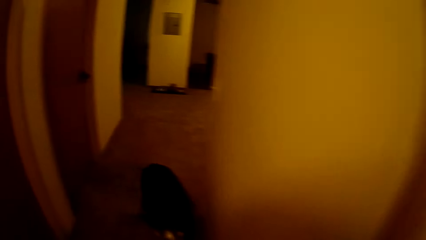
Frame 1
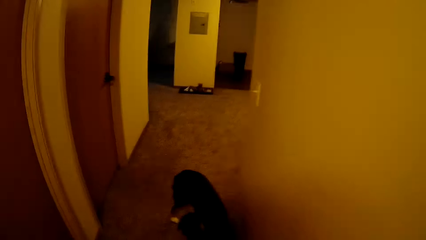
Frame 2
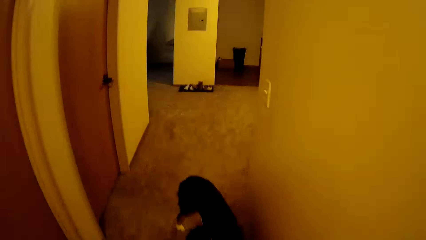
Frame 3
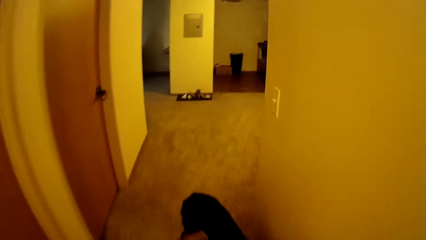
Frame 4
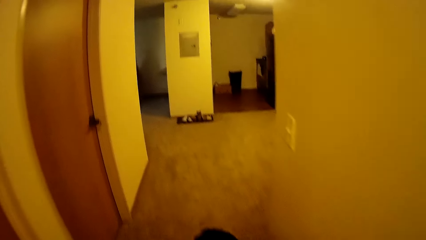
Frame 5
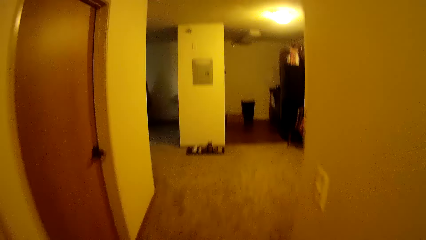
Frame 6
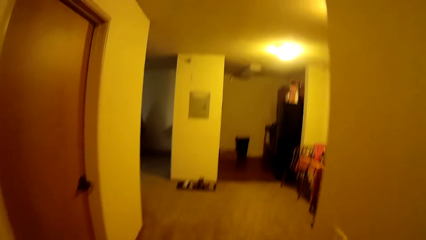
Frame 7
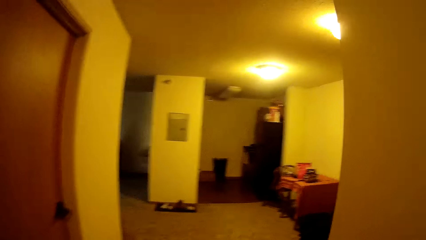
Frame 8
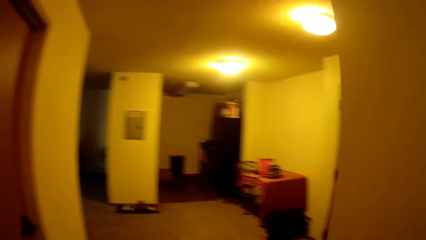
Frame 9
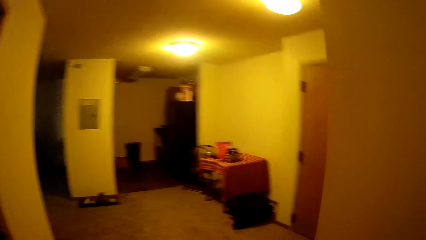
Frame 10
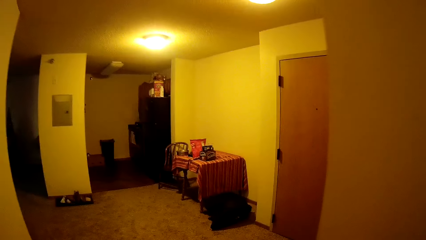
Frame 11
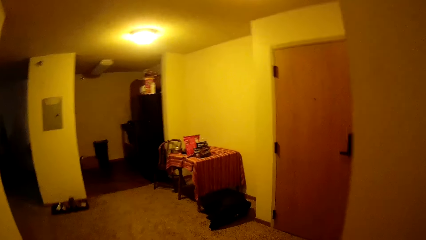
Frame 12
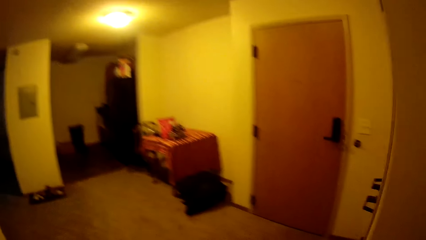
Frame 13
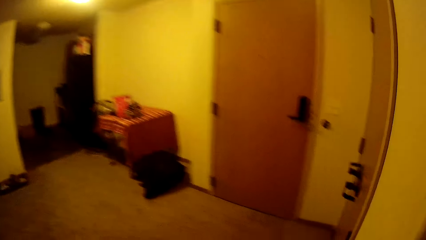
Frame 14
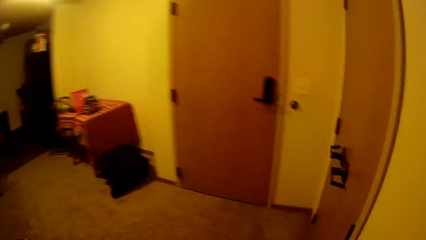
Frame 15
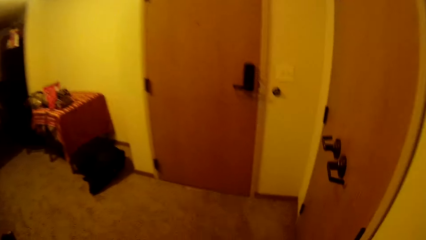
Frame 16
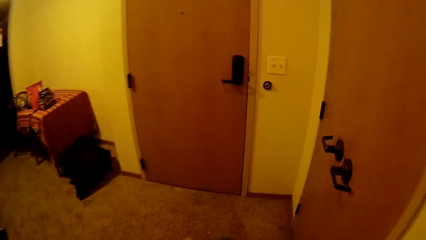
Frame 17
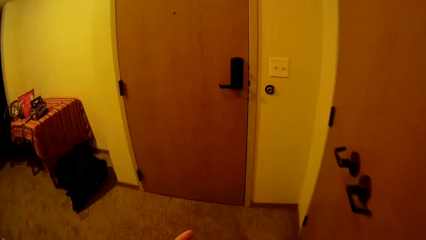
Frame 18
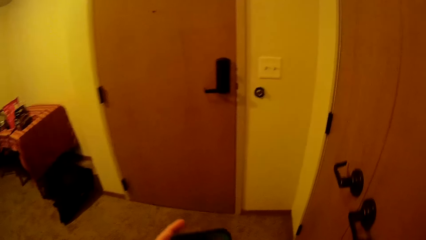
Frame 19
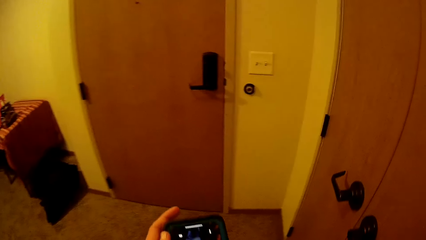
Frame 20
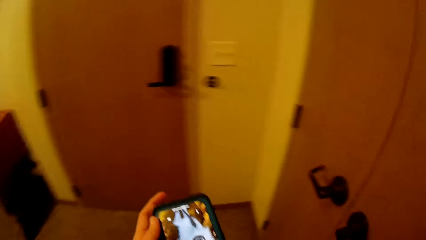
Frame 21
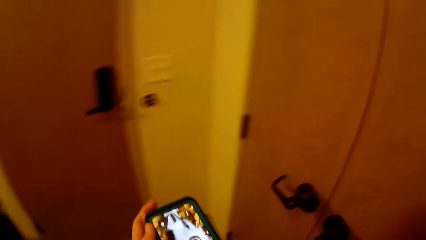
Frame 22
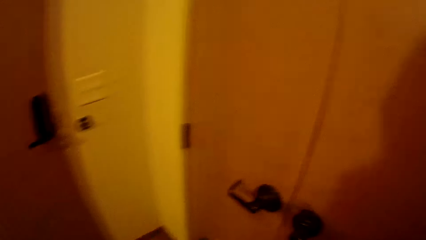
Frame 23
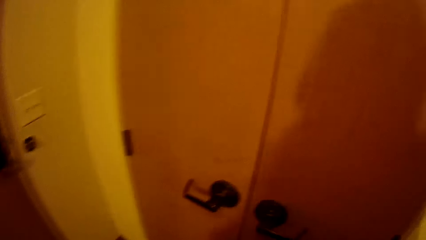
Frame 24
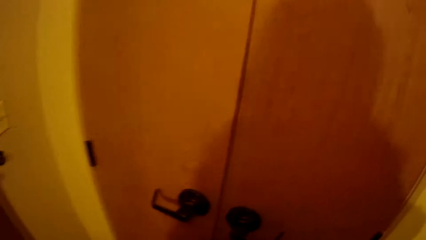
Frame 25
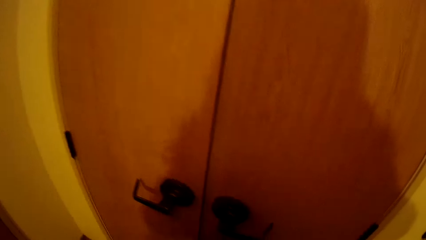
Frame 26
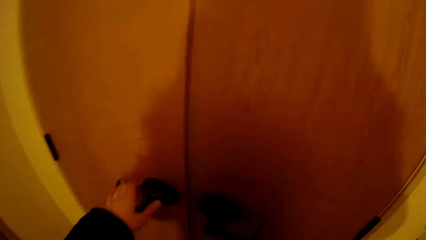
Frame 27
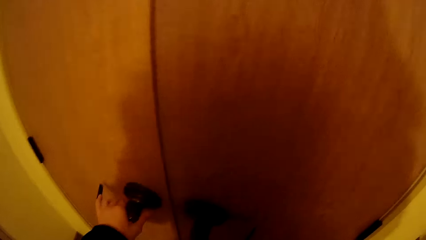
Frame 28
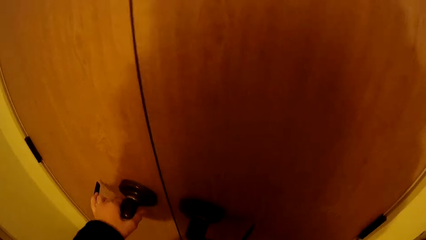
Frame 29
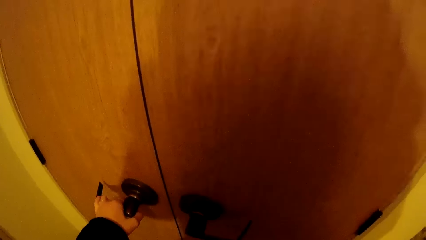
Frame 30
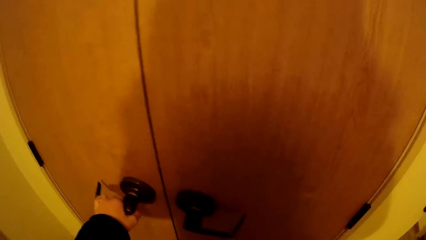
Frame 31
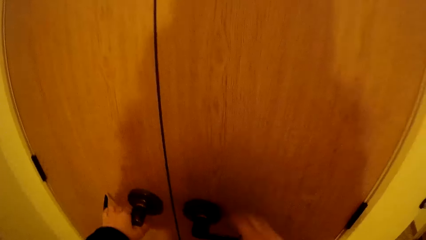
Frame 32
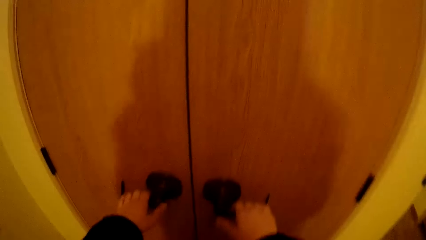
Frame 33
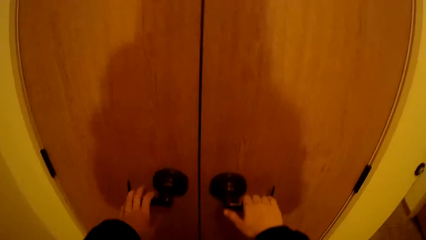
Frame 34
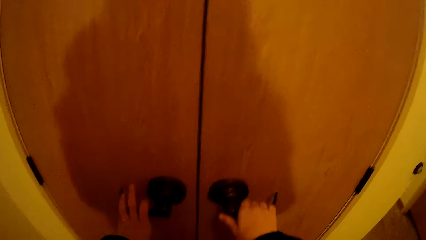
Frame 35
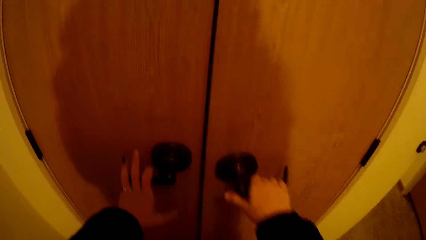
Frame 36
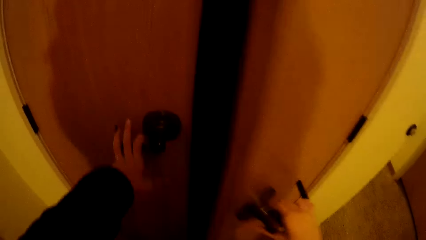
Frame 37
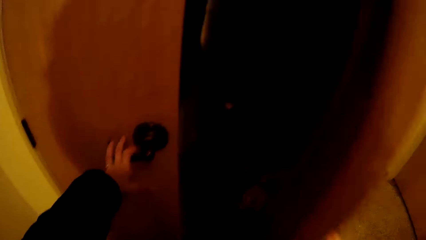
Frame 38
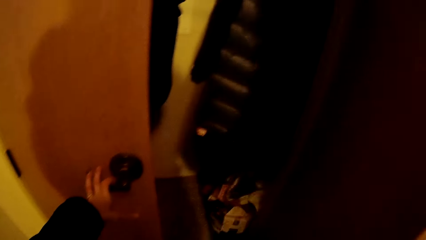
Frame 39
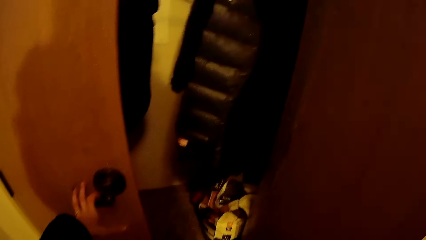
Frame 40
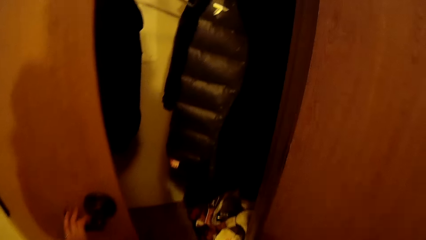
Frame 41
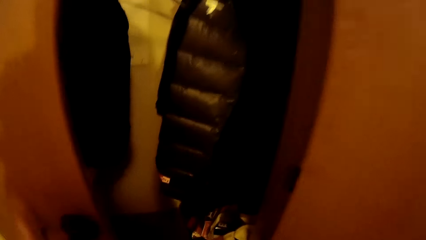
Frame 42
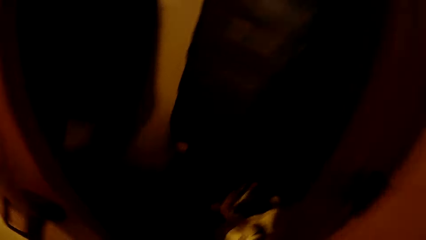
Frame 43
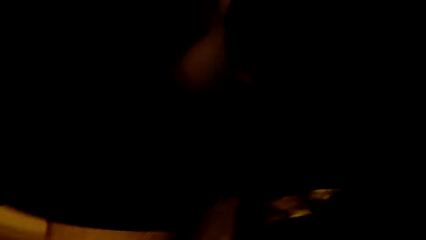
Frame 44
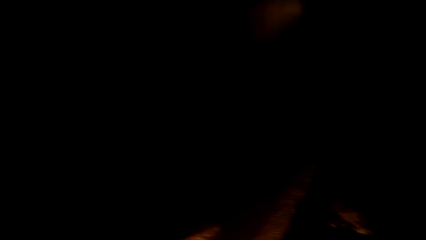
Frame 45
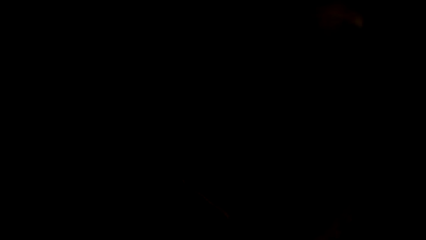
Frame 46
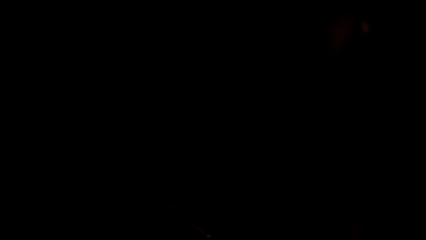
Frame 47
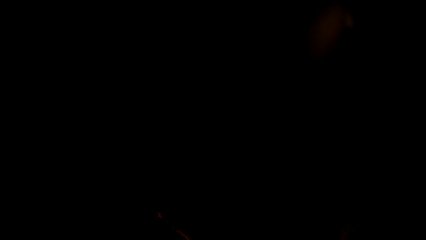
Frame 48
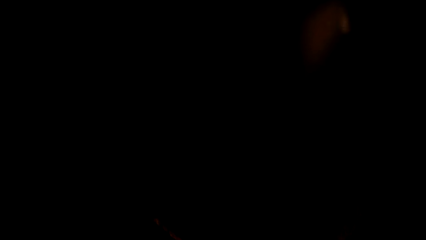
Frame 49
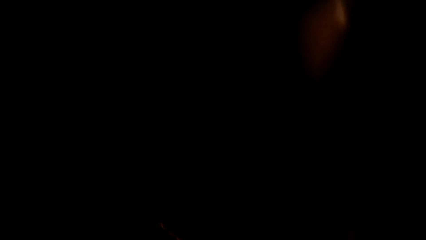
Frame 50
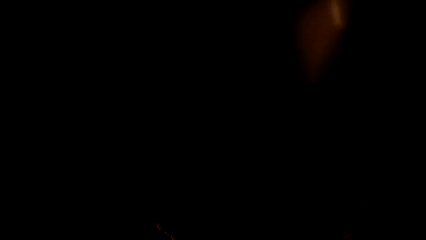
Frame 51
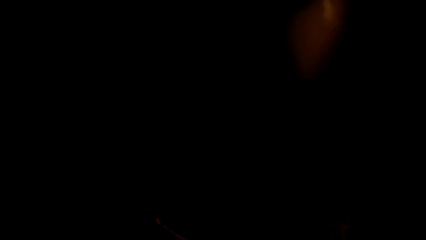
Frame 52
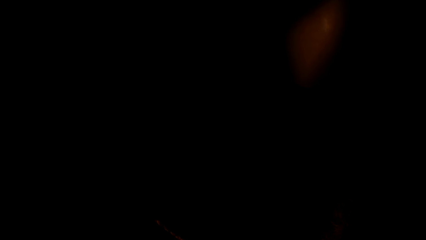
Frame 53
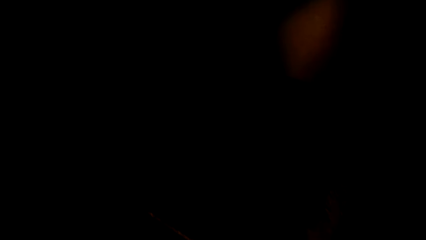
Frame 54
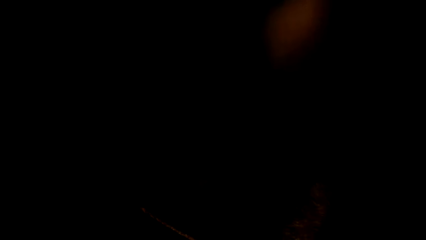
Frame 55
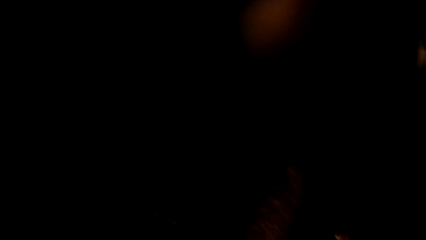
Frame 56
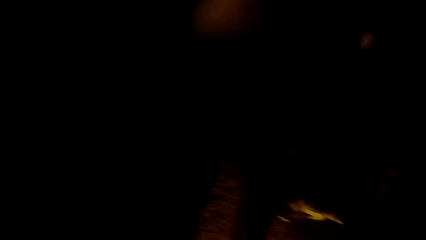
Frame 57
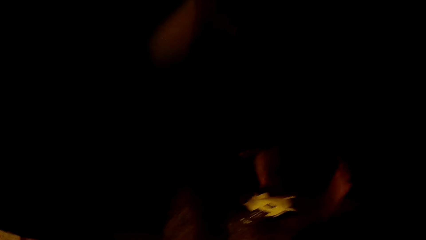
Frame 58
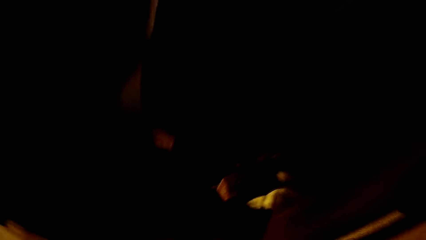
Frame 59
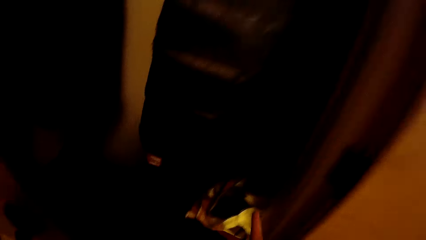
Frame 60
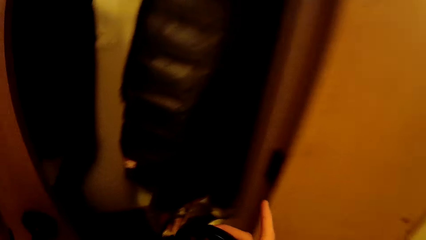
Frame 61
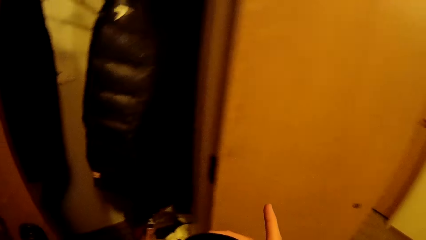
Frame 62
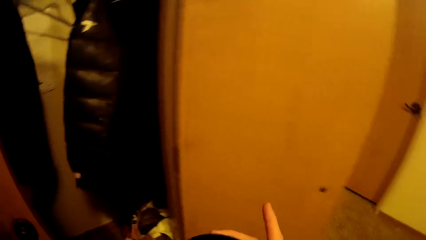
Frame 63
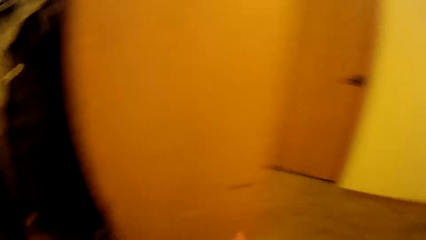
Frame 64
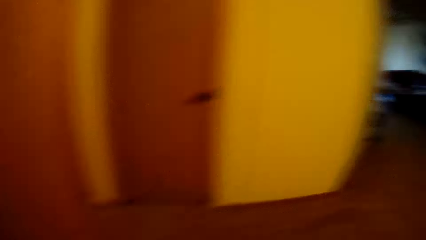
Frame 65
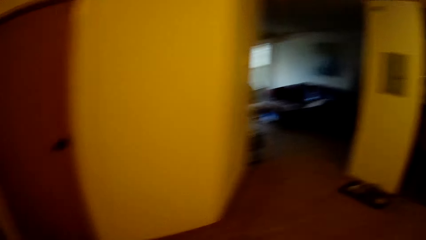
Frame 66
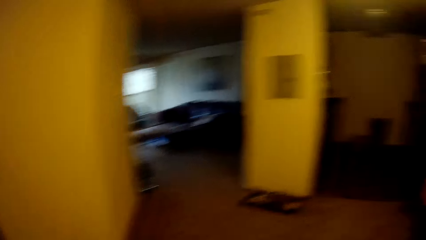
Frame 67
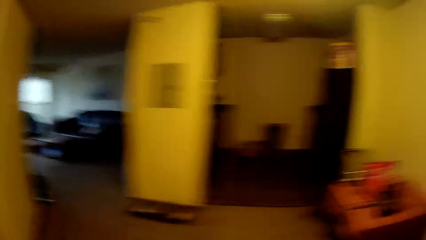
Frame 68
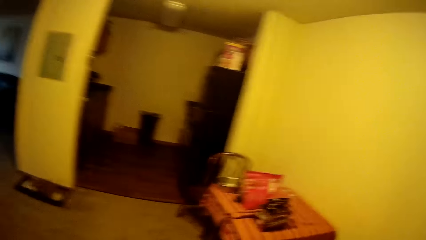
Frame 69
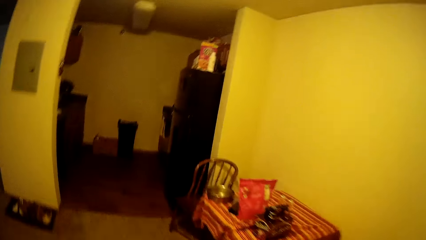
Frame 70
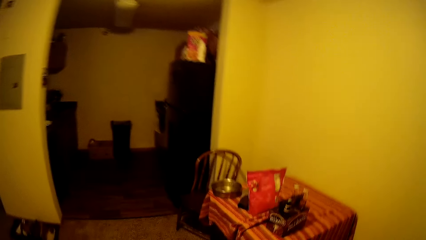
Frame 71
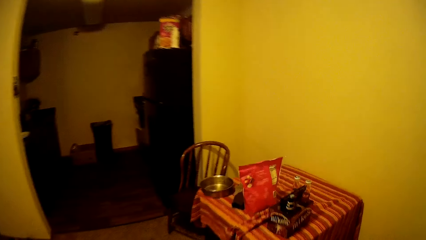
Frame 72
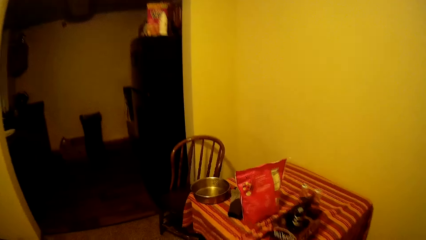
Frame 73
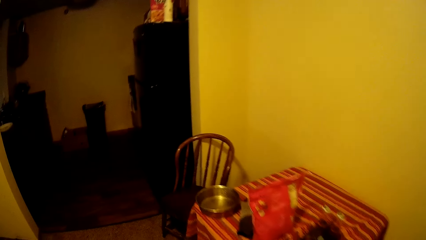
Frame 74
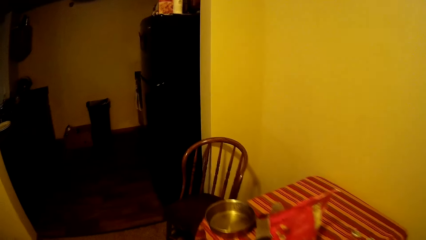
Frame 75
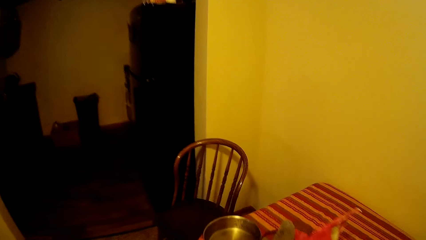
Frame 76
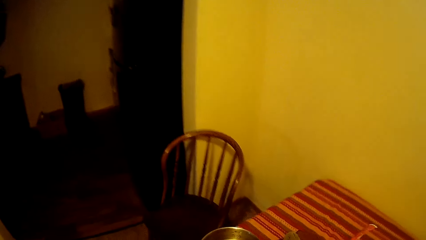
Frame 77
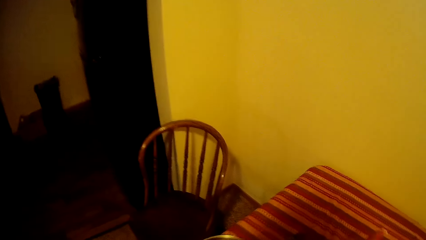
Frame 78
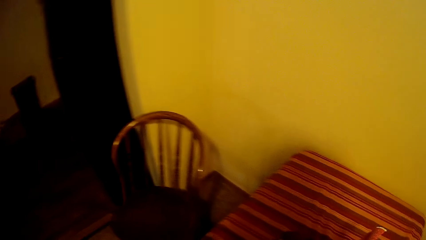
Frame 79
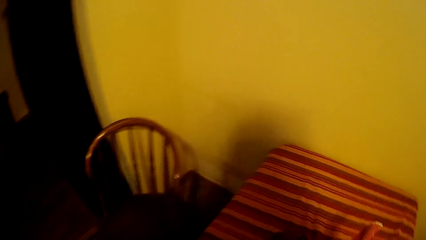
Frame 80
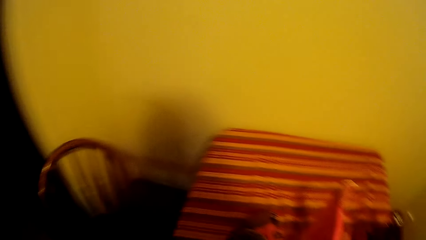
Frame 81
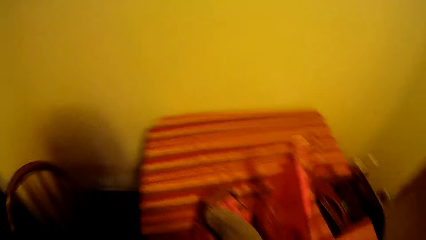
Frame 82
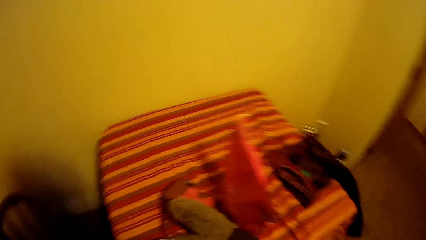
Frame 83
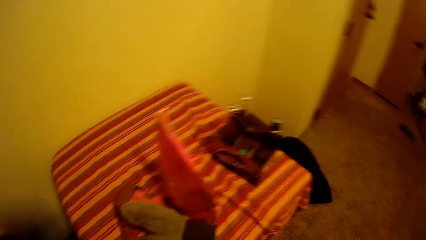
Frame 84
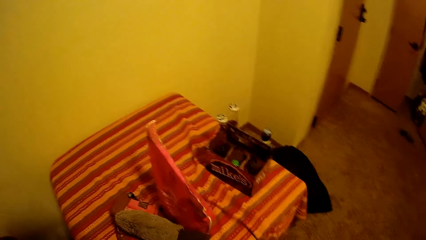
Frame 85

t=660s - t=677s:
The camera wearer holds a phone. They open a drawer. They take something from the wardrobe. They walk in the room.
